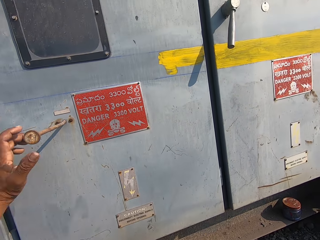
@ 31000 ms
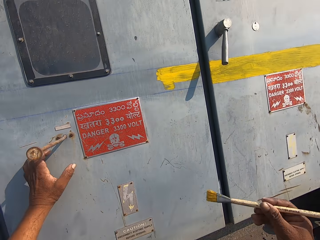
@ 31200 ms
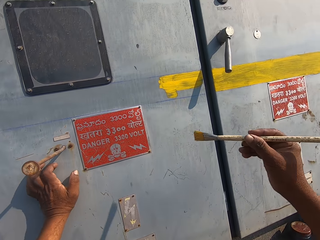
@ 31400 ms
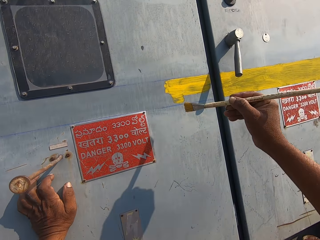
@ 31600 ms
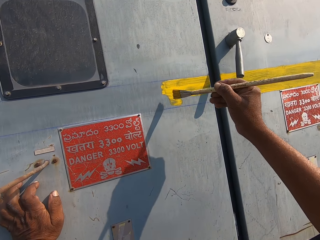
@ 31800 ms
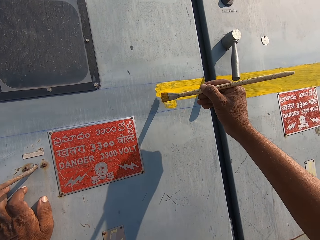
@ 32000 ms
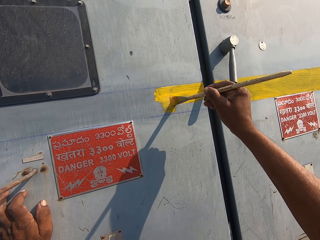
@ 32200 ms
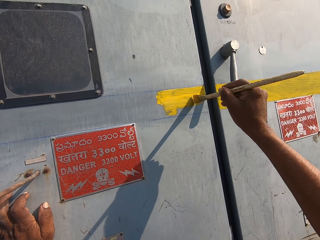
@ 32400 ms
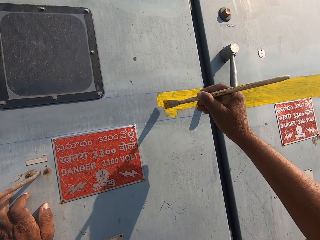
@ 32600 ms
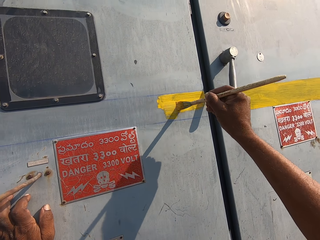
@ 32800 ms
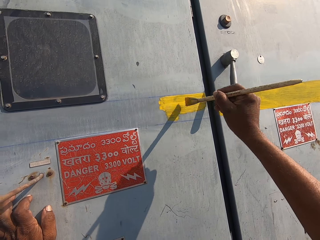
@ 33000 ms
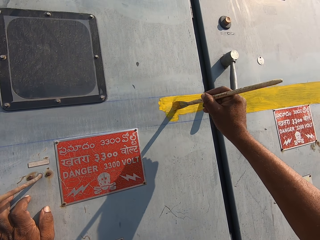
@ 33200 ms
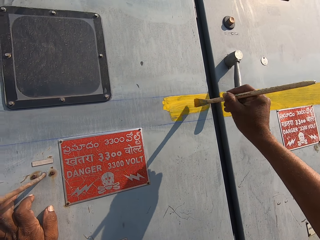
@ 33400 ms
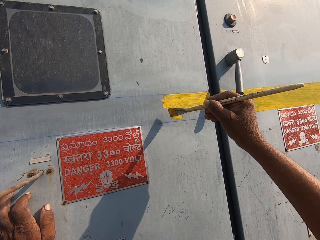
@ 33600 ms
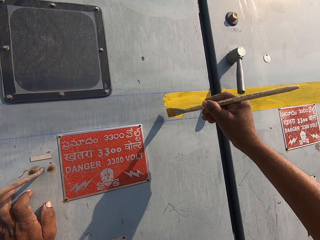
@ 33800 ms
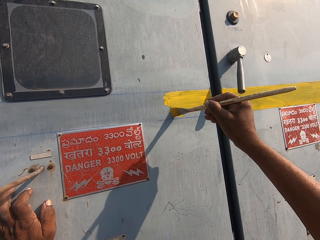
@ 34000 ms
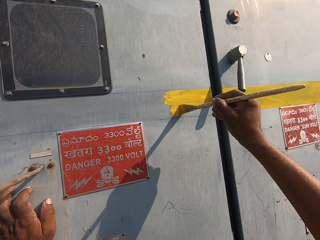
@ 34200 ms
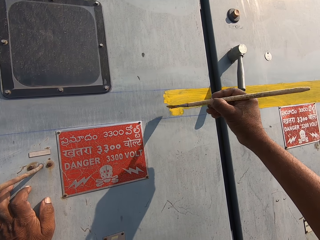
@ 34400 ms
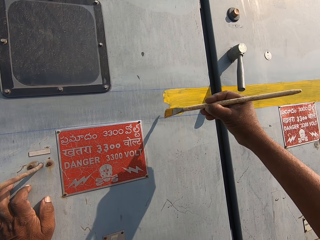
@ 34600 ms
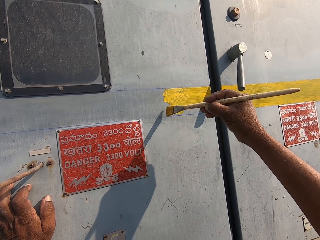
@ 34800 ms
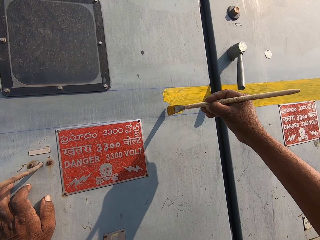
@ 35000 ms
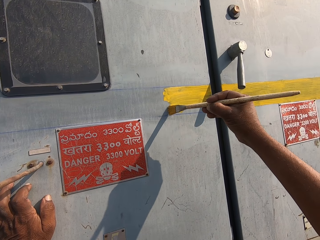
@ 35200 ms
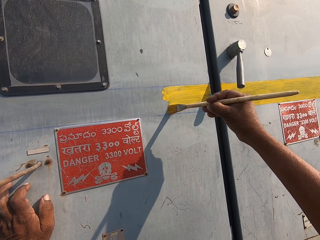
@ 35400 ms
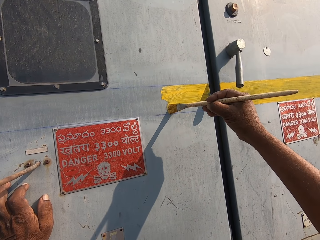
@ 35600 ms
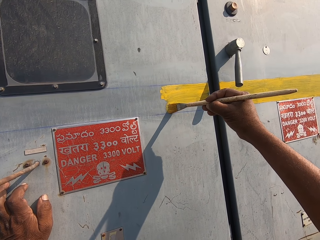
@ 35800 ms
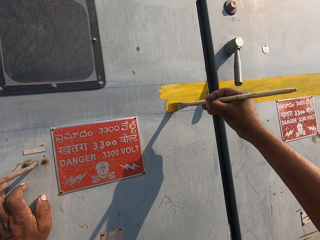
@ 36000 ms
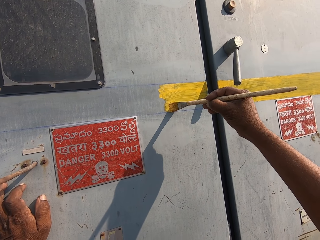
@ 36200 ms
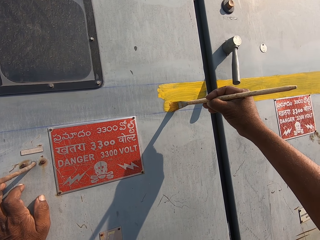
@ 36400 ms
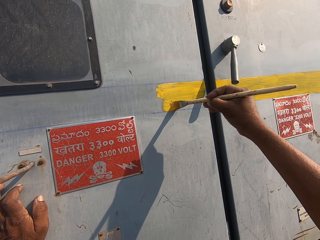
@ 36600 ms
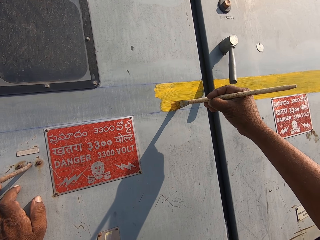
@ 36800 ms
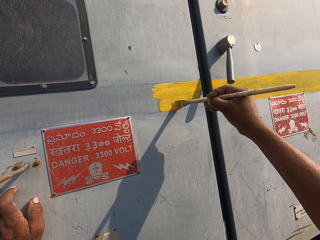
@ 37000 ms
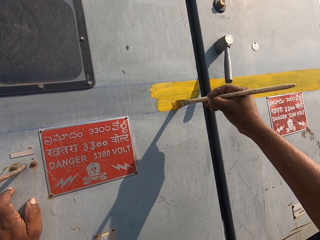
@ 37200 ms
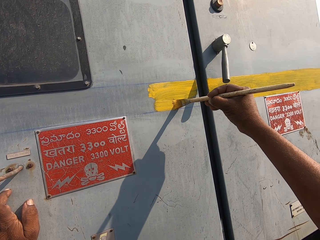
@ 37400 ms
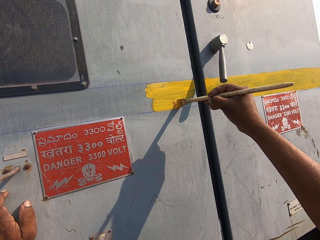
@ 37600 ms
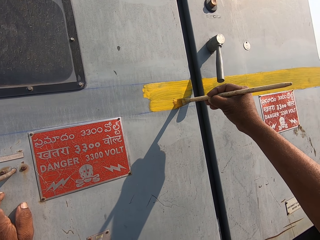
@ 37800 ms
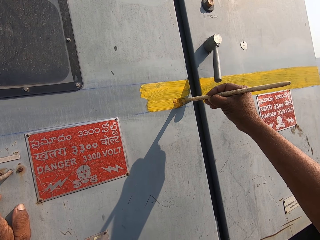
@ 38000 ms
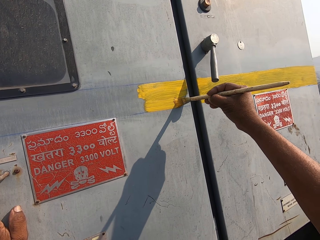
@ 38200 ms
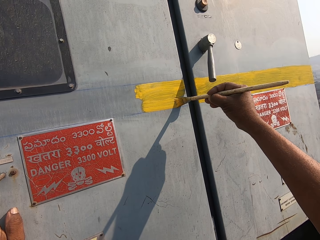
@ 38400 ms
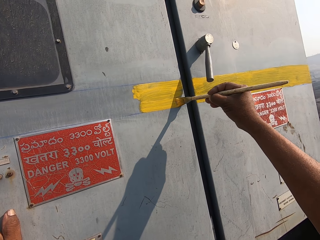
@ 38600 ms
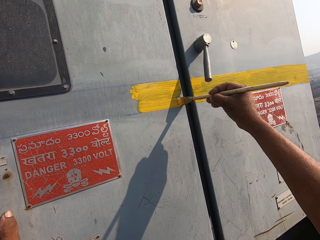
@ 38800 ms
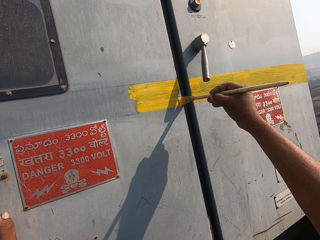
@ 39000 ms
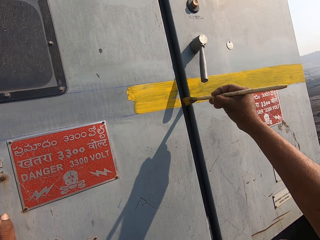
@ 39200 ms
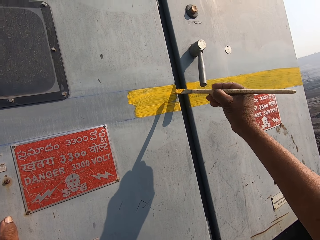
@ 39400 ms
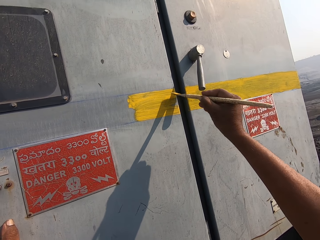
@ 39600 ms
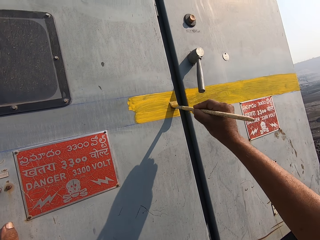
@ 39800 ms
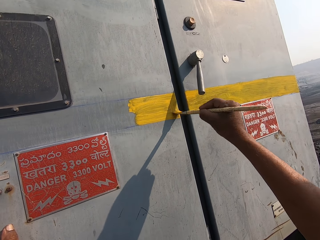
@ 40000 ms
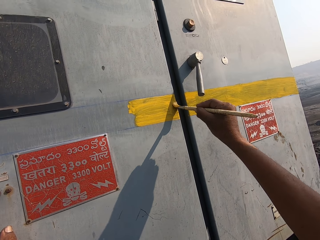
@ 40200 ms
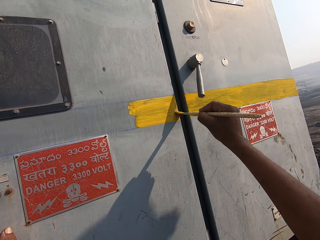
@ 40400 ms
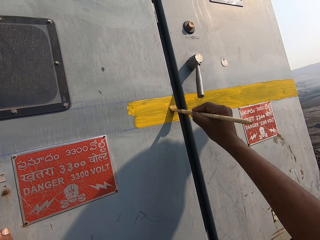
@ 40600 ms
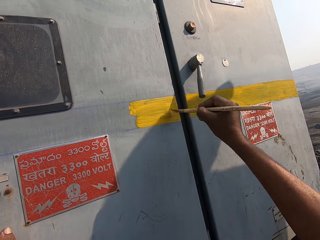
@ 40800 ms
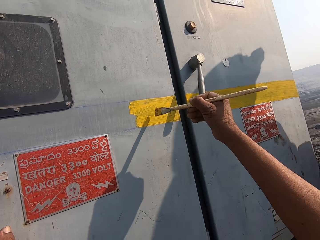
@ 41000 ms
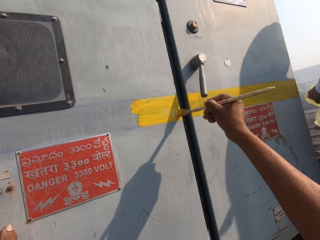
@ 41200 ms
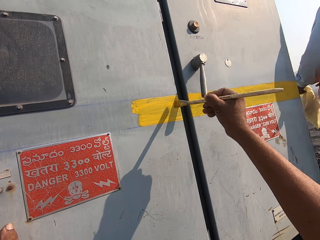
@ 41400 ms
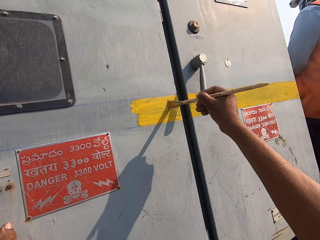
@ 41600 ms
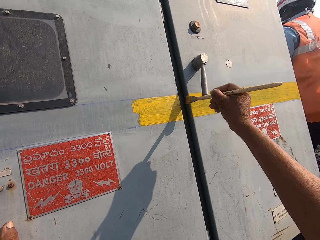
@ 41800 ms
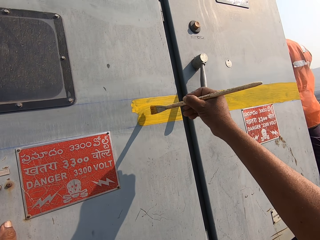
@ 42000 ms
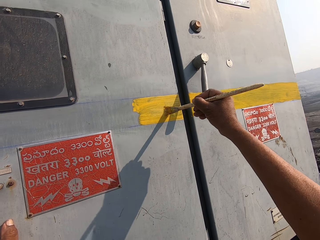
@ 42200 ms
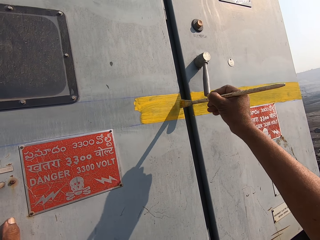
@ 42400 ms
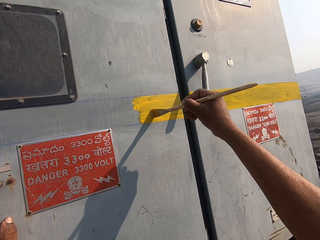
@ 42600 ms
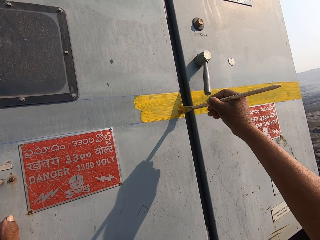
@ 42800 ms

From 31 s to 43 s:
The camera wearer touches the wall with his left hand. He paints the iron wall with a painting brush. A man converses with the camera wearer. The camera wearer paints the iron wall.

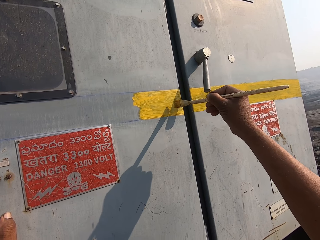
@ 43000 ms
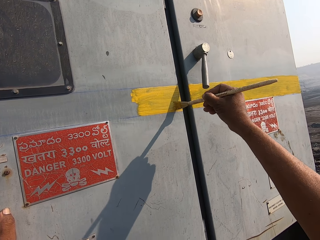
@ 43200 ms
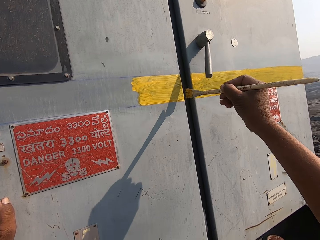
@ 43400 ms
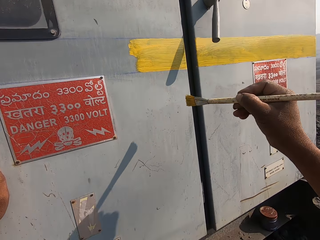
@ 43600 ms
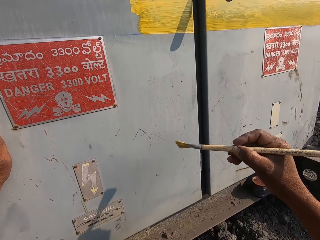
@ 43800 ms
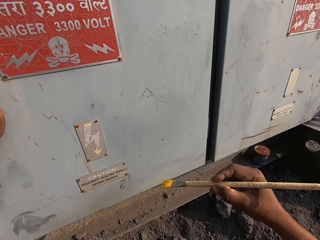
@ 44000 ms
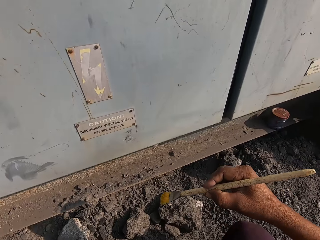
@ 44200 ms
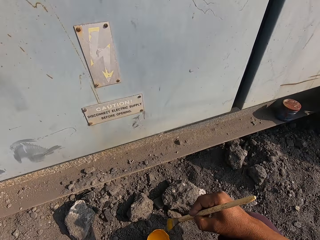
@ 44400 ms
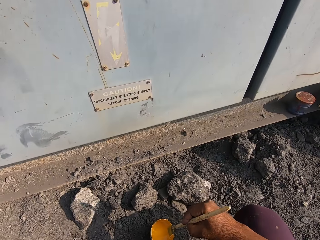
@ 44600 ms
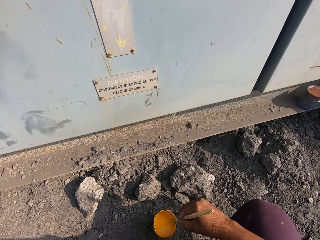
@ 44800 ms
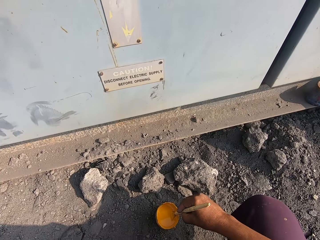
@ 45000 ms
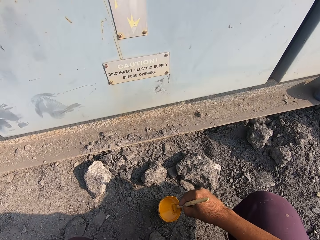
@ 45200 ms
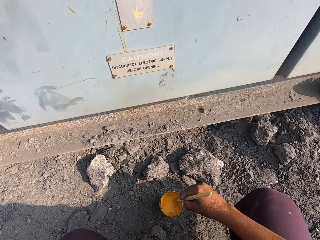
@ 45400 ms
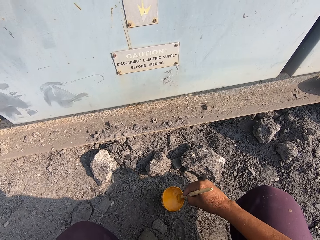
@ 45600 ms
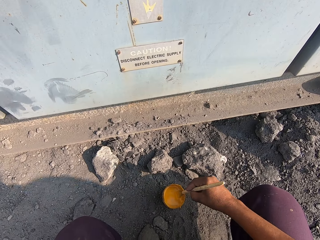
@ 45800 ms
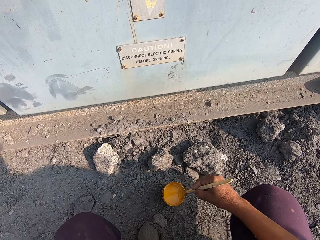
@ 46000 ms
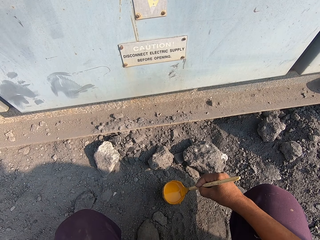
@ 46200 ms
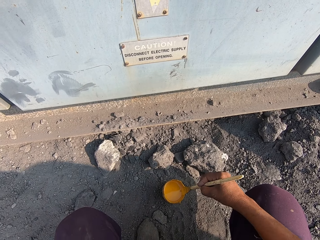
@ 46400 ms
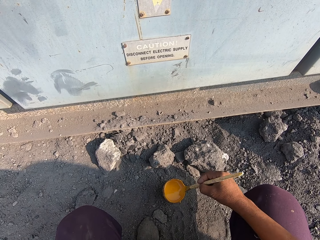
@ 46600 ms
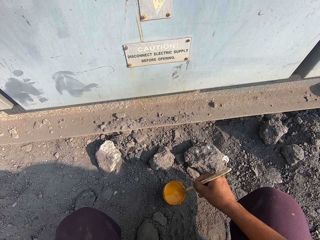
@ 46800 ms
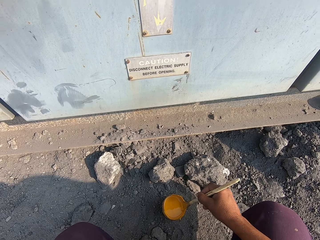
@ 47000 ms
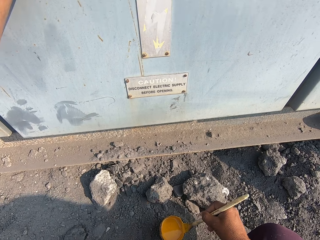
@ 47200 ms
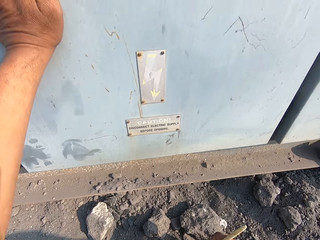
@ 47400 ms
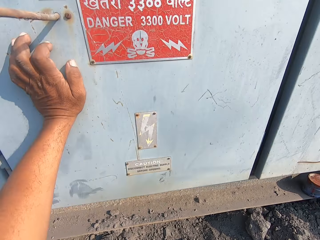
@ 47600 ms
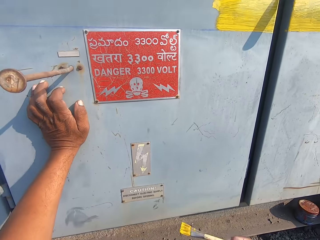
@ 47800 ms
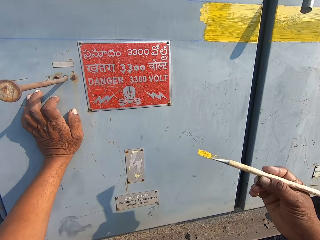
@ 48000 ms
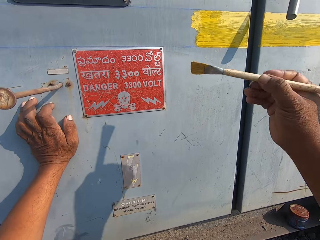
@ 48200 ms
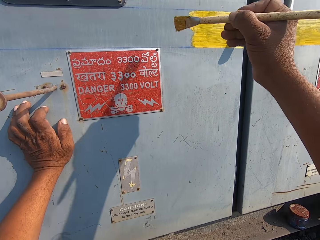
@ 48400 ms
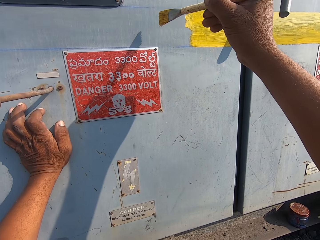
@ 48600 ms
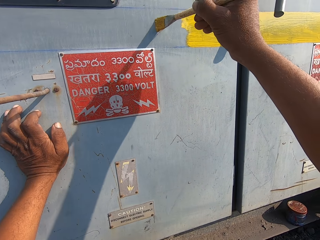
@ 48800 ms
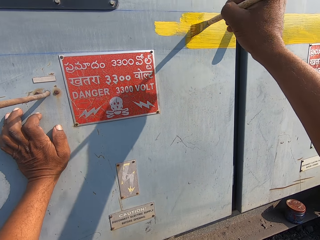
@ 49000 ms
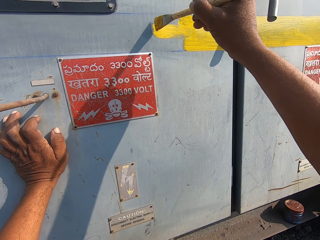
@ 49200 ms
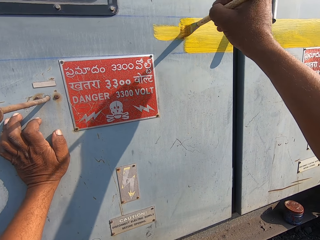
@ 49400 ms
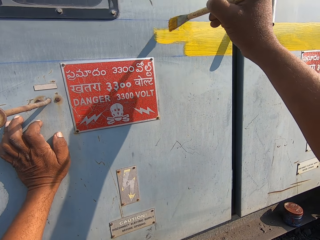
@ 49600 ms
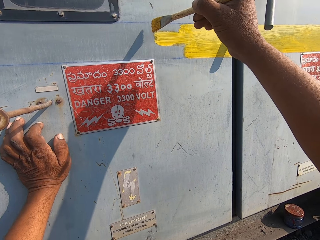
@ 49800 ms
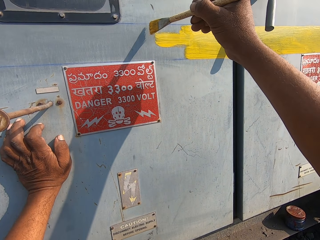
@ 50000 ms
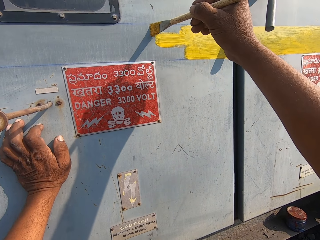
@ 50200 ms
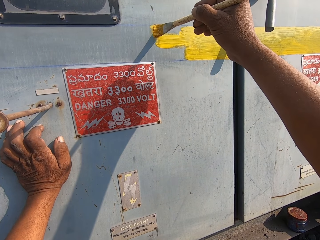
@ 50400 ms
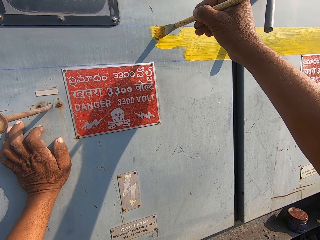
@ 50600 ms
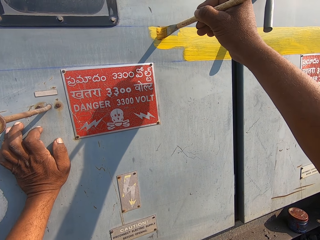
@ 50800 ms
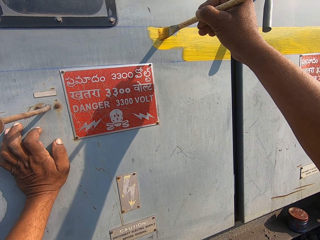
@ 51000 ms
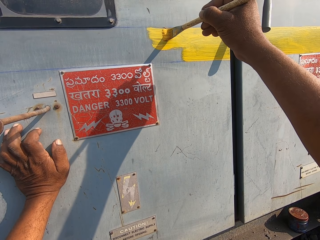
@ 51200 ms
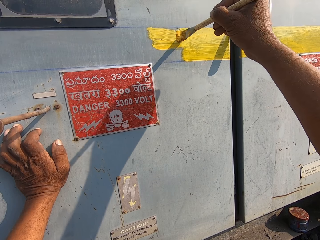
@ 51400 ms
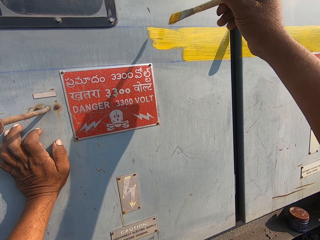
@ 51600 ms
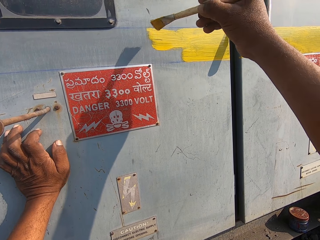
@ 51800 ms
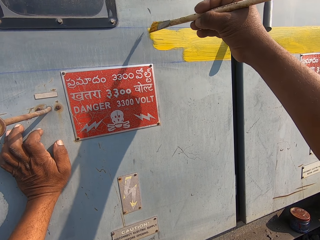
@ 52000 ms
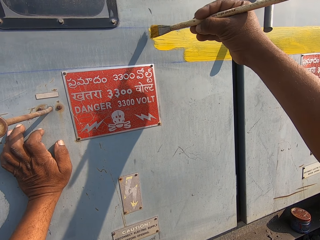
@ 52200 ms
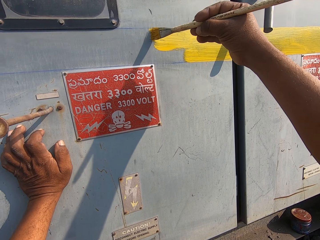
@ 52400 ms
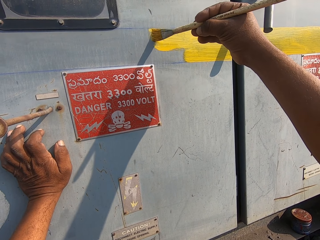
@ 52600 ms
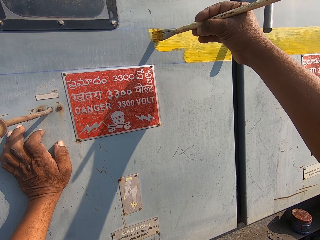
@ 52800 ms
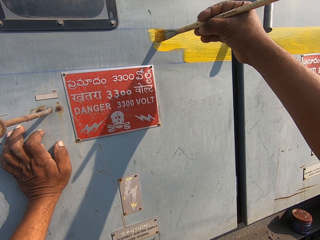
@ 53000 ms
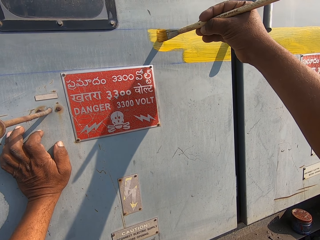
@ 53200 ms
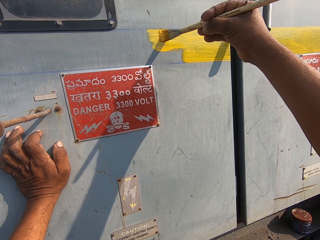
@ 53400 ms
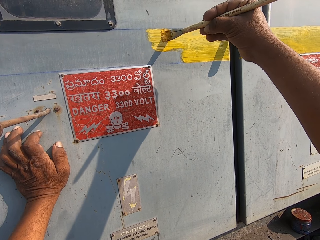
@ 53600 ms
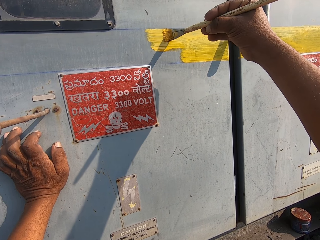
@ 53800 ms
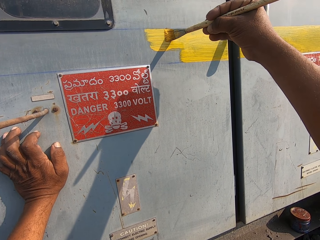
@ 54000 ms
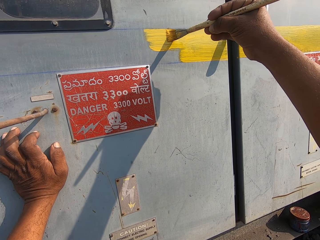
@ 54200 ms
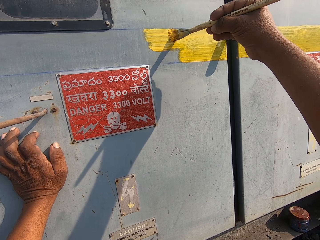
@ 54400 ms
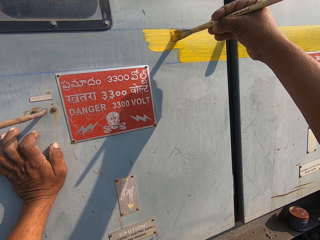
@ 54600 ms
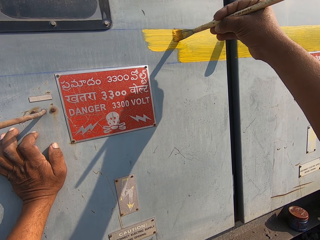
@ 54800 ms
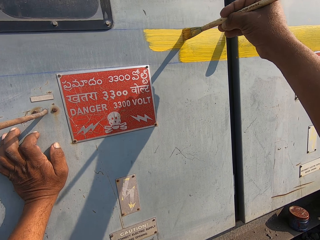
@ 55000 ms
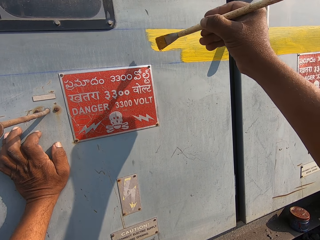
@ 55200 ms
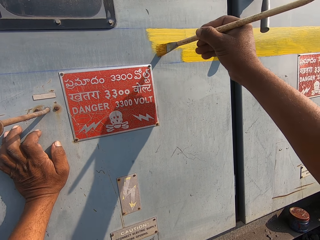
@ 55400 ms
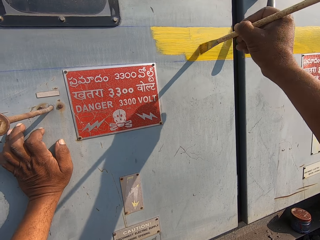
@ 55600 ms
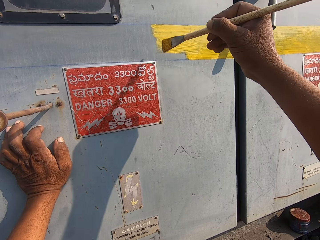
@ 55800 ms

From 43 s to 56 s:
The camera wearer dips the painting brush in the paint. He converses with a man. He holds the wall with his left hand. He paints the iron wall with the painting brush.
